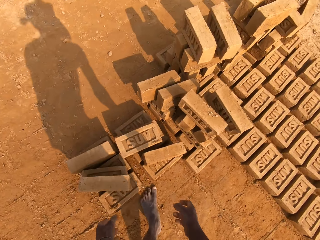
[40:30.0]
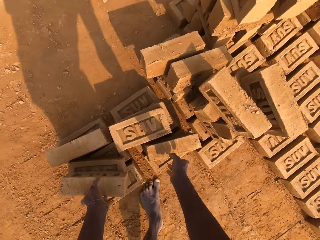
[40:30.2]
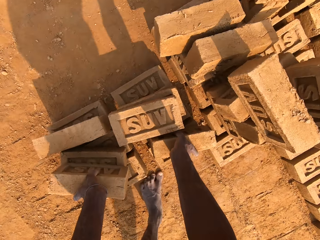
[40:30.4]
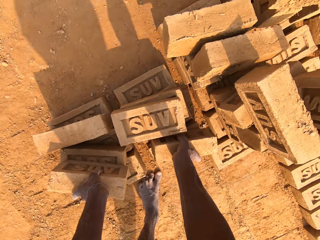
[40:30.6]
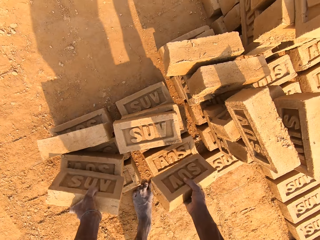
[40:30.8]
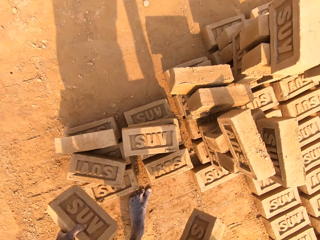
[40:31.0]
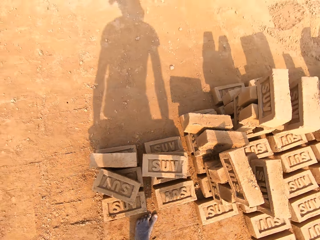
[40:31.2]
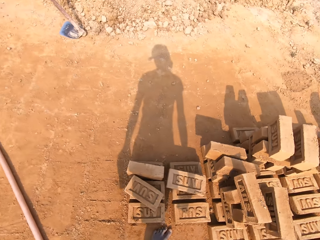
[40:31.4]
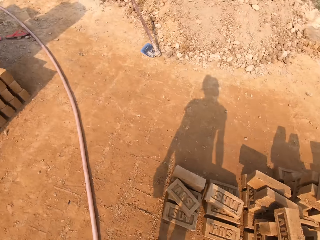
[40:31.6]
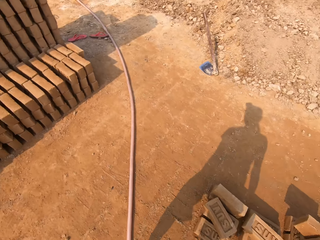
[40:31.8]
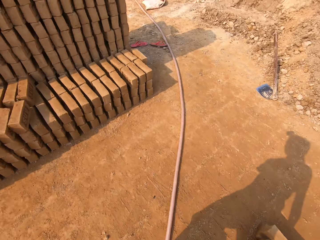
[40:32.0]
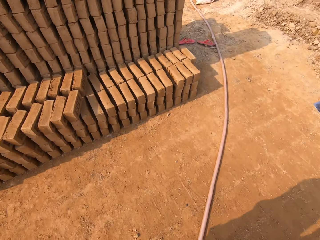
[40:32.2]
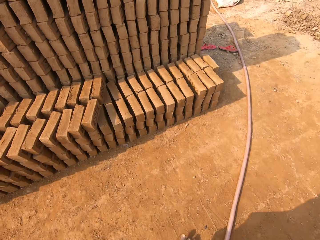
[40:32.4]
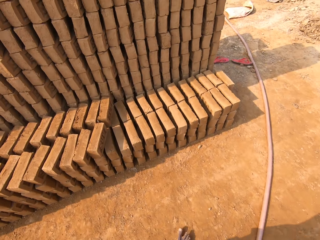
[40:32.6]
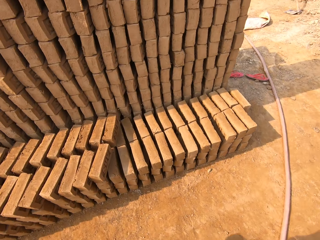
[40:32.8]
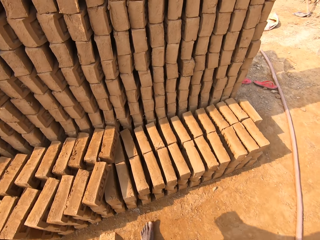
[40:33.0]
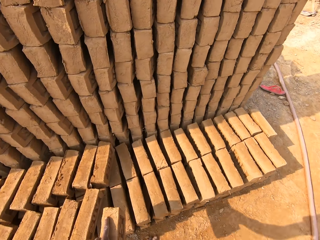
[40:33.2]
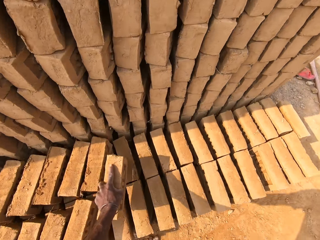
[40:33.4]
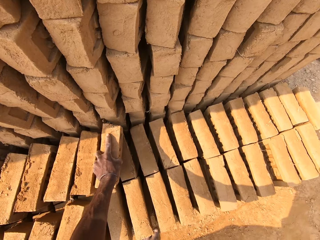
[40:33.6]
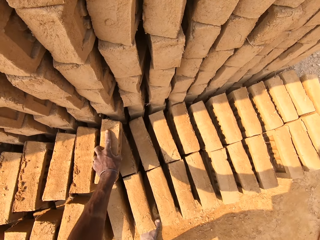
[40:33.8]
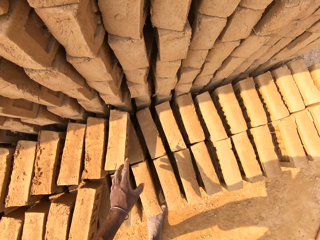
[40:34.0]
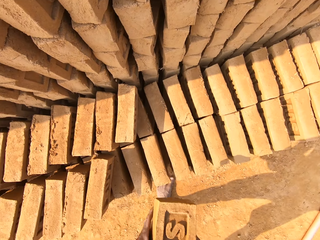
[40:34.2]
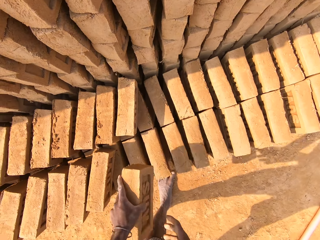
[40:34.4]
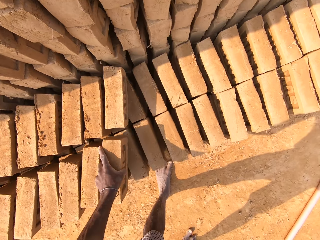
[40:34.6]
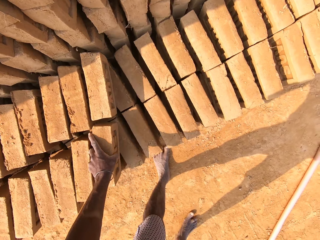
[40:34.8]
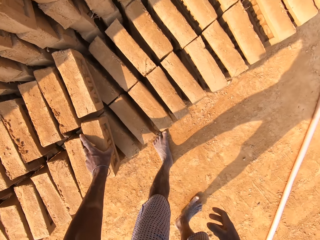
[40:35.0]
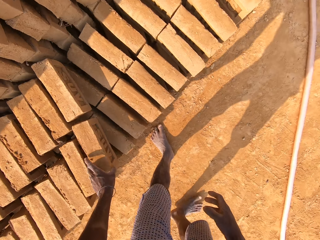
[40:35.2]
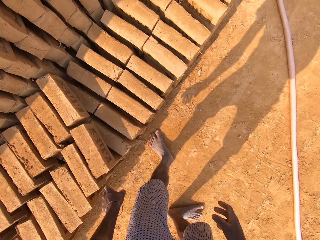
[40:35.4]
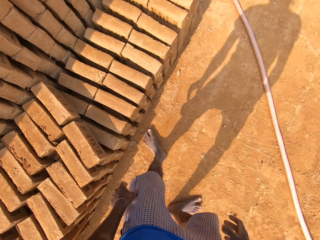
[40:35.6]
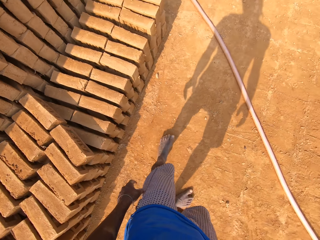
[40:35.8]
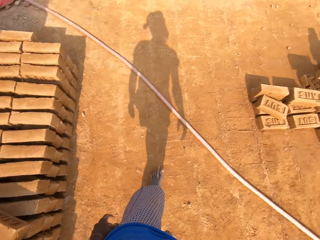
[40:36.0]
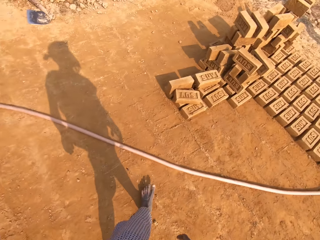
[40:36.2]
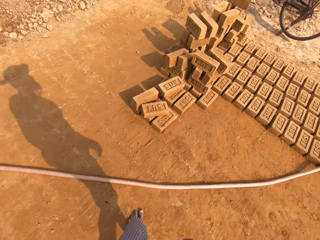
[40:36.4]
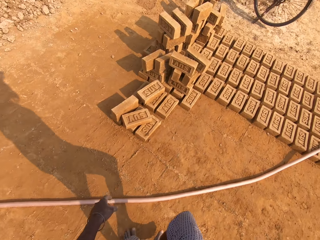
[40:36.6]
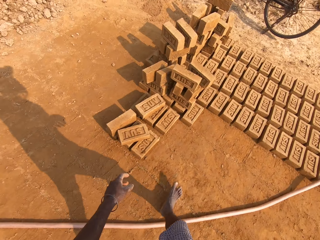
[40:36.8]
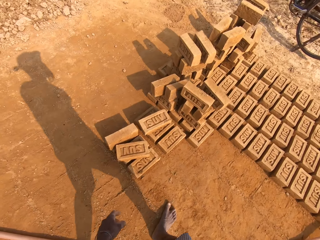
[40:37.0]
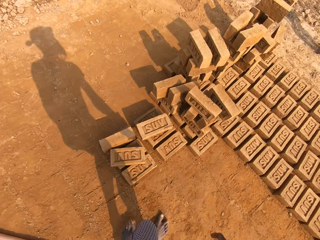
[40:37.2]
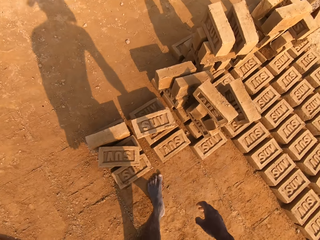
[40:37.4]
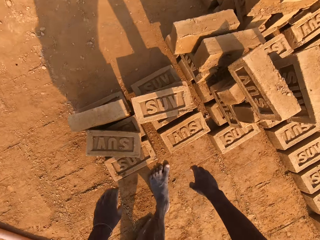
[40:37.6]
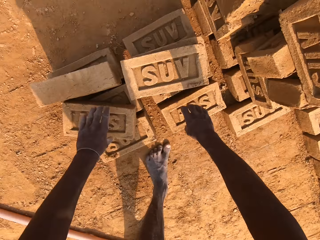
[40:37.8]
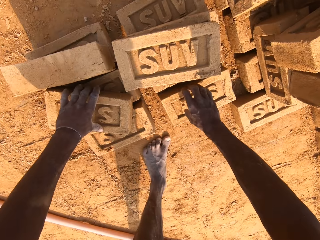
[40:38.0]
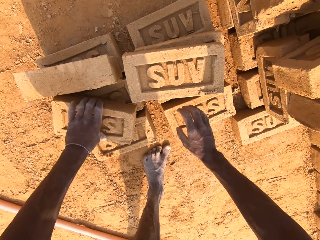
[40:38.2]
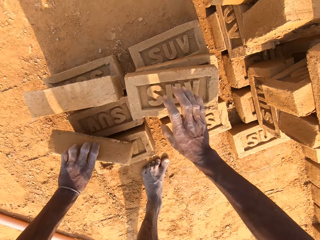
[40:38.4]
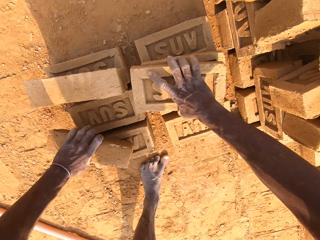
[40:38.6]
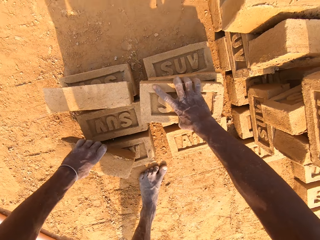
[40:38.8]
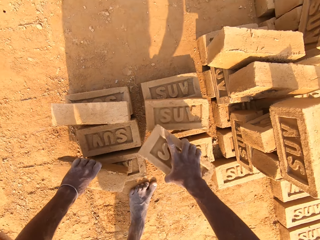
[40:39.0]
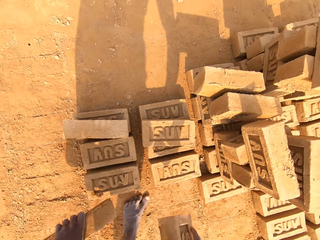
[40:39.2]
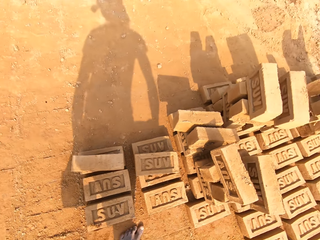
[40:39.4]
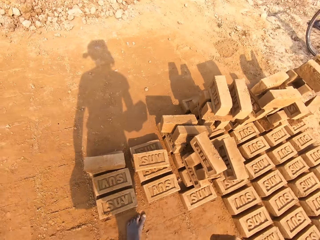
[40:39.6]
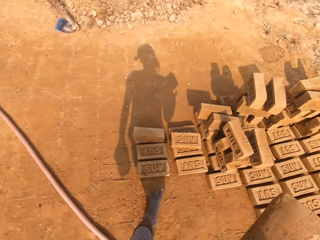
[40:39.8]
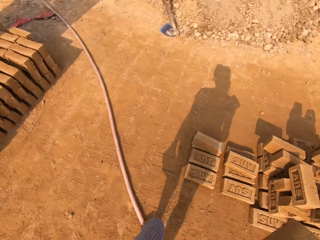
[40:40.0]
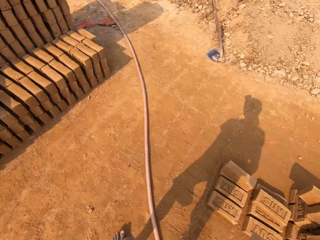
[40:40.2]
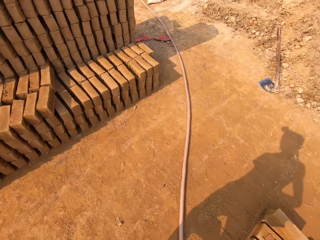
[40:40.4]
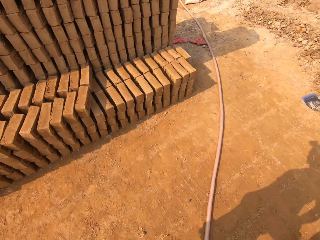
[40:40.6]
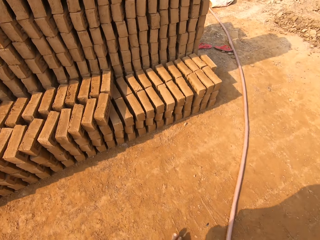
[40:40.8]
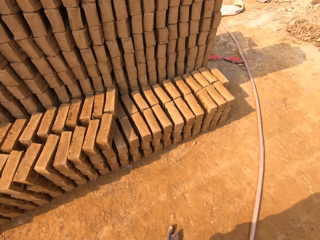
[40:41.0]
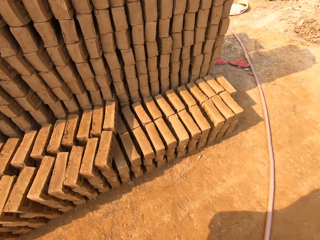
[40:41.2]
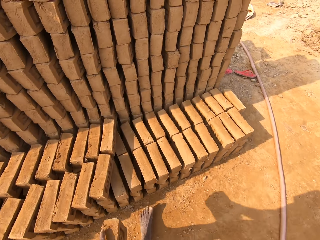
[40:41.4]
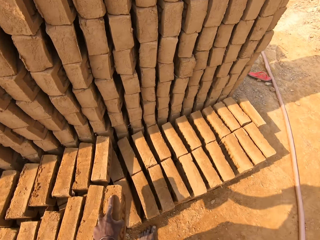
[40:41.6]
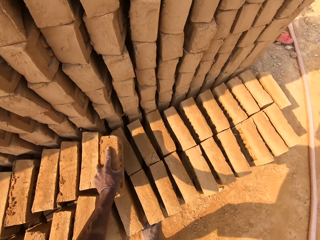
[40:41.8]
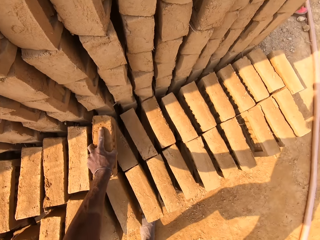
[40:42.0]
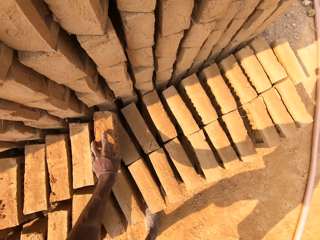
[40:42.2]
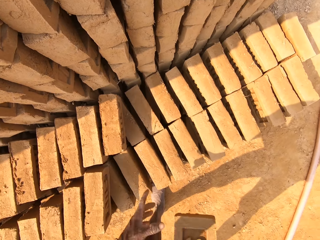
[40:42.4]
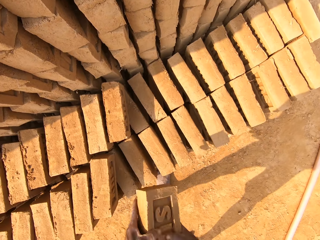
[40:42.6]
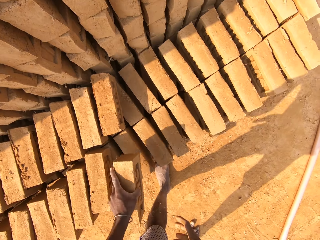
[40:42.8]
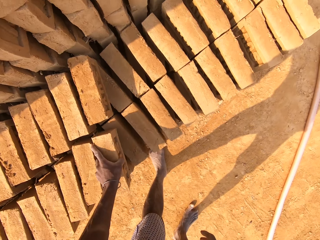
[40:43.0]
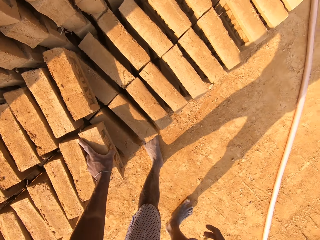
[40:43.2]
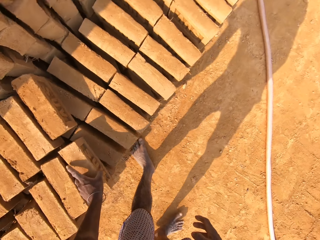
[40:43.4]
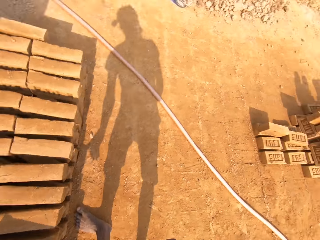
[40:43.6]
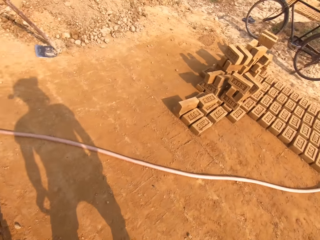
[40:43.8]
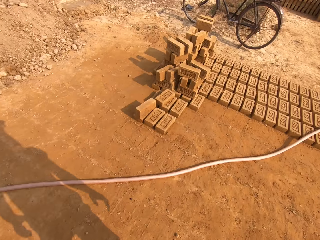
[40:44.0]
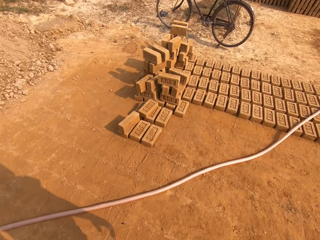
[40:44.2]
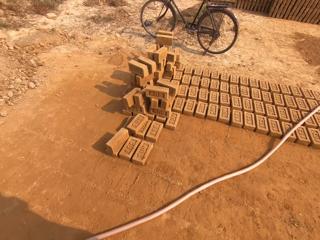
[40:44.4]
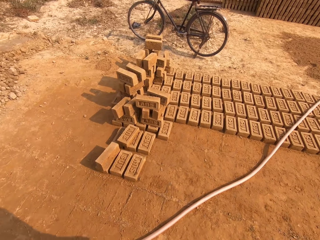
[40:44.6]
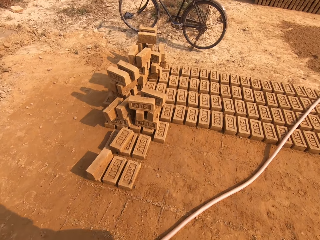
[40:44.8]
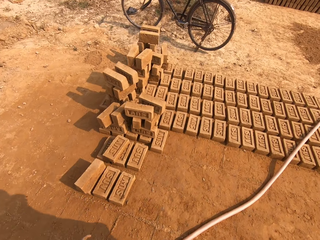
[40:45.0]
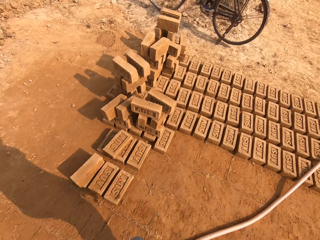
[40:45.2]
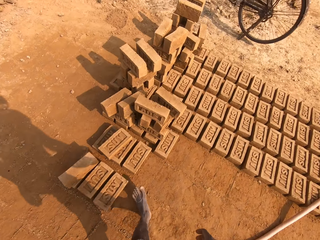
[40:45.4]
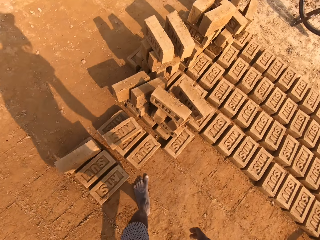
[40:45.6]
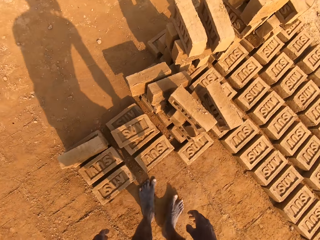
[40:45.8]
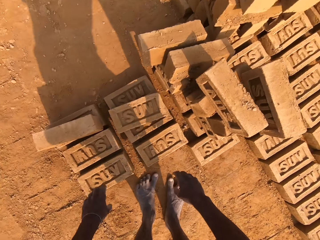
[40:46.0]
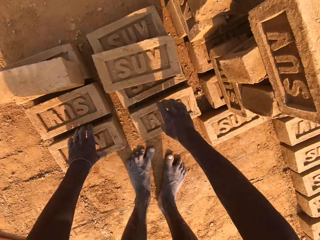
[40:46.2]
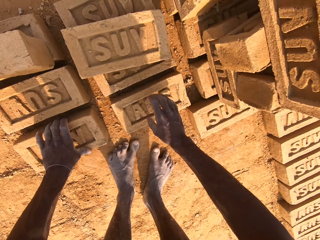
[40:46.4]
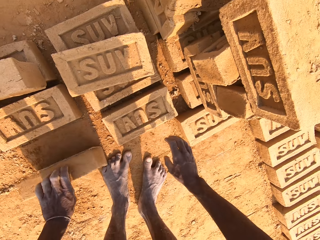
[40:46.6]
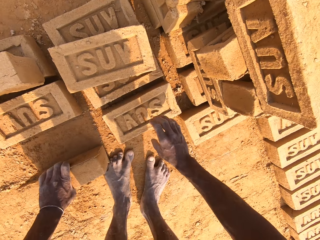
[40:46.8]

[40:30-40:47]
The camera wearer picks up bricks with both hands from the arranged brick on the ground. He walks in the field. He arranges a brick. He drops the brick on the arranged brick with his left hand. He does so again. He walks in the field. He picks up bricks with his left hand from the arranged brick on the ground. He does so again. He walks in the field. He drops the brick on the arranged brick with his left hand and arranges the brick. He drops the brick on the arranged brick with his left hand again. He walks in the field. He picks up a brick from the ground with his left hand.

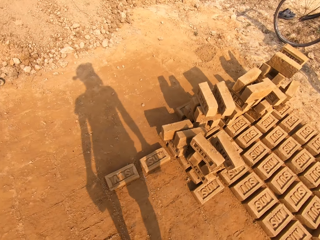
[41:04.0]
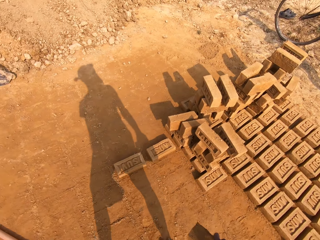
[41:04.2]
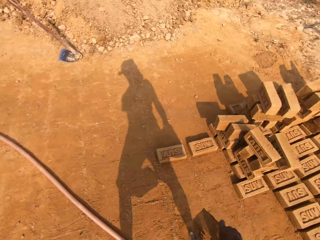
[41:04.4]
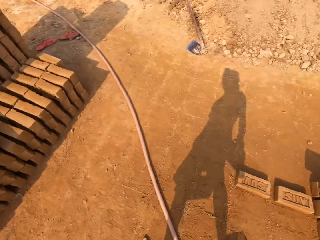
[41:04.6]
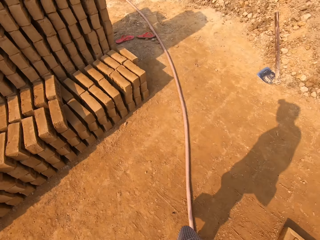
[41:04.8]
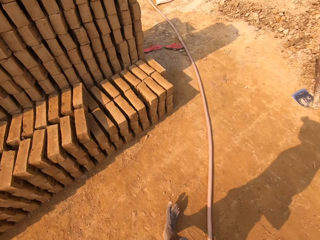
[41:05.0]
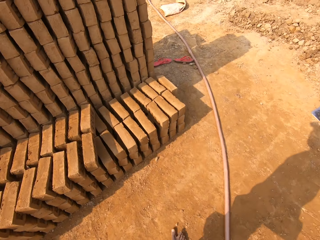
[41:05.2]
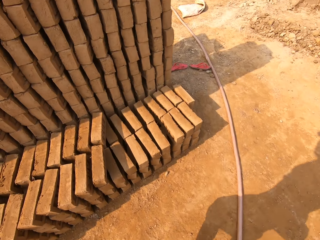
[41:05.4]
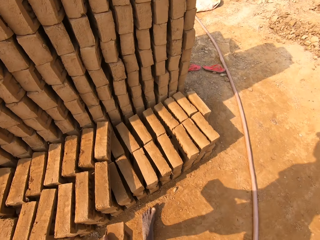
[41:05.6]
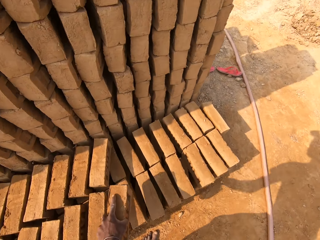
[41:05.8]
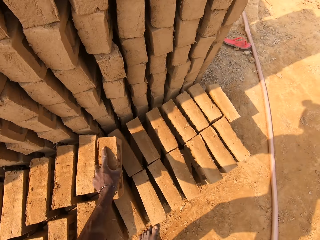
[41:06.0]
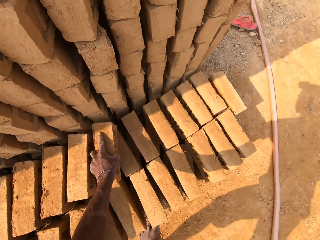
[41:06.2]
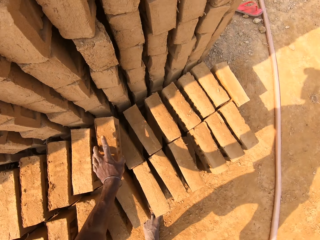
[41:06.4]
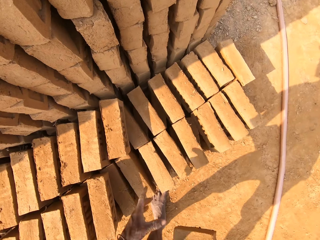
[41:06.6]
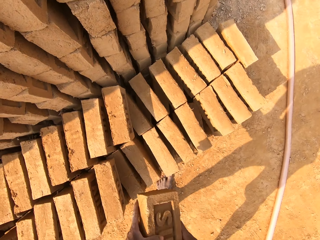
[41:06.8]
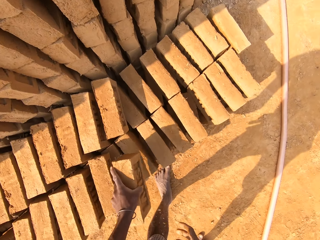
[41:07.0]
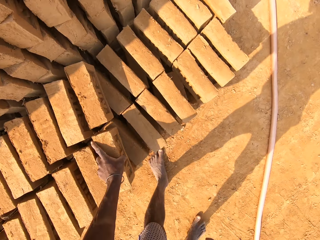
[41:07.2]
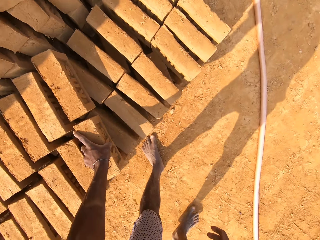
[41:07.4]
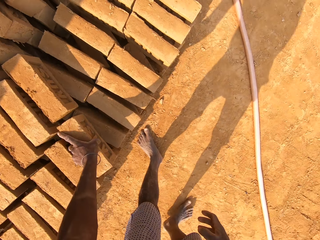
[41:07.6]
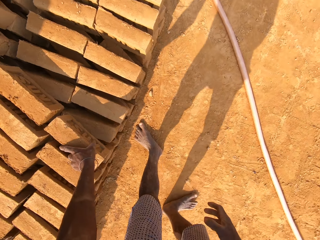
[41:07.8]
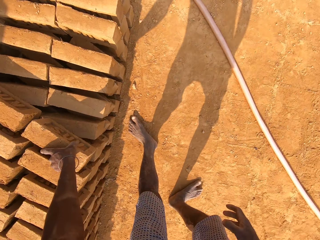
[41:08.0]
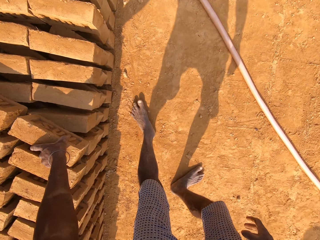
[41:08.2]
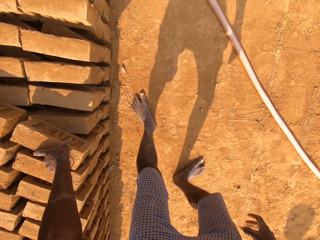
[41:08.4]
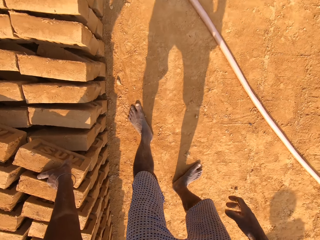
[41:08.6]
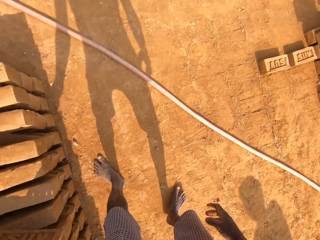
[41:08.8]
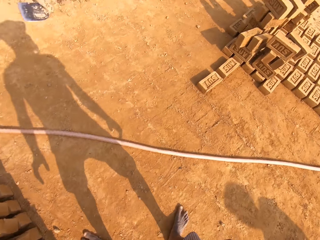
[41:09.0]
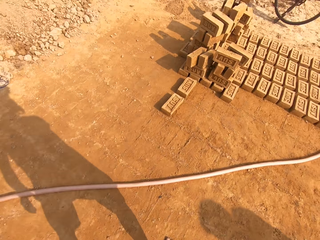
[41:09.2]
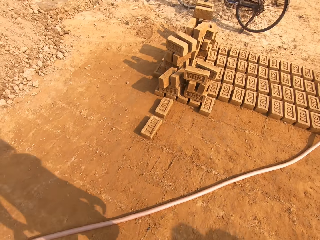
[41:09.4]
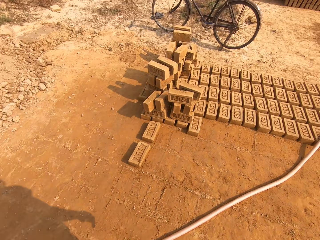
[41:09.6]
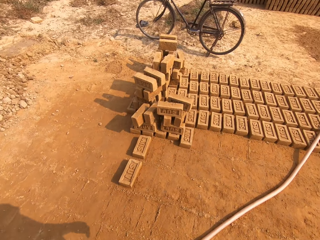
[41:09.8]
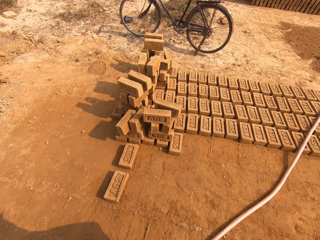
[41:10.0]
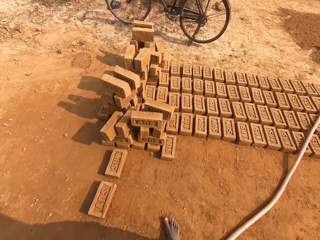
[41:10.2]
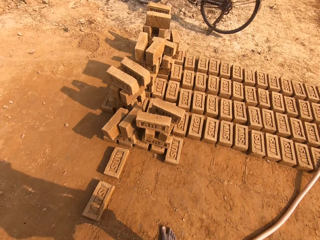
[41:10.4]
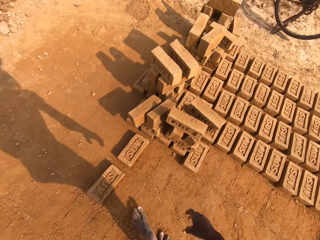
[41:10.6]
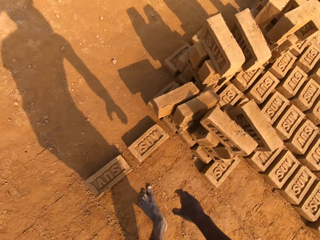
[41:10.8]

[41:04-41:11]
The camera wearer walks in the field. He arranges a brick. He drops the brick on the arranged brick with his left hand. He does so again. He walks in the field.
